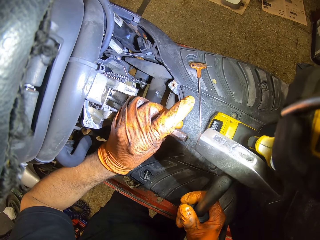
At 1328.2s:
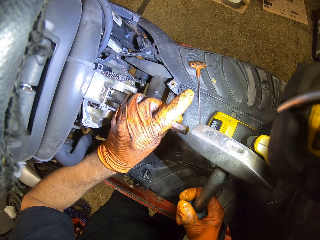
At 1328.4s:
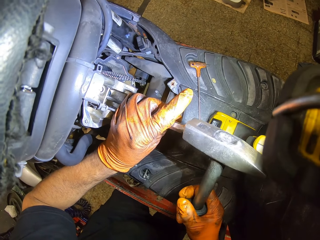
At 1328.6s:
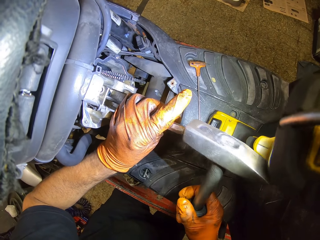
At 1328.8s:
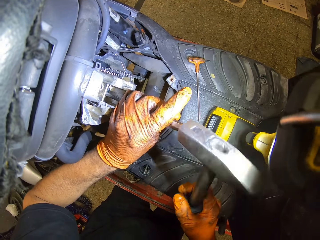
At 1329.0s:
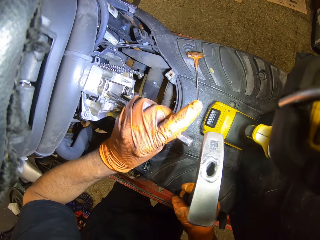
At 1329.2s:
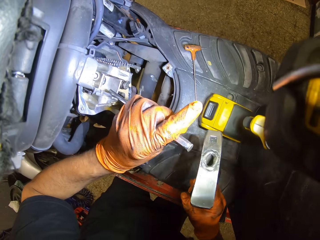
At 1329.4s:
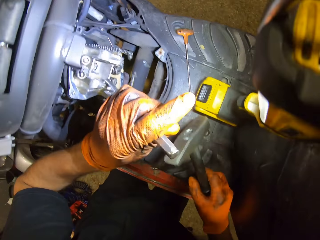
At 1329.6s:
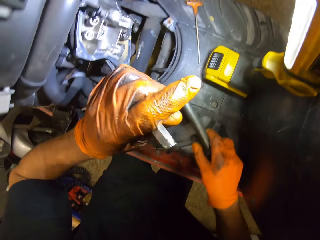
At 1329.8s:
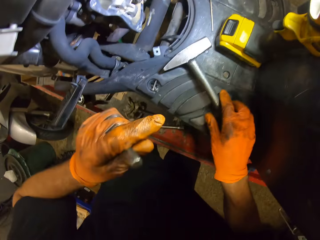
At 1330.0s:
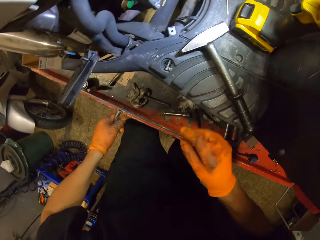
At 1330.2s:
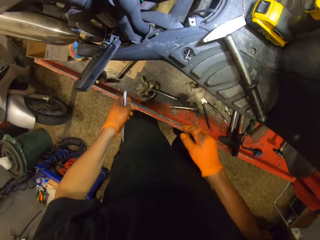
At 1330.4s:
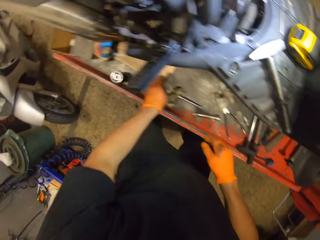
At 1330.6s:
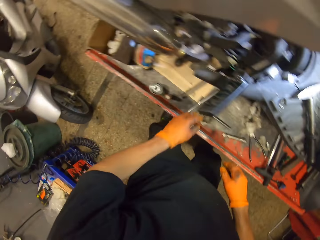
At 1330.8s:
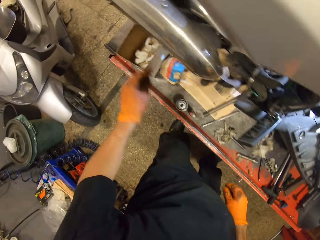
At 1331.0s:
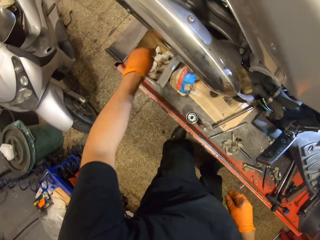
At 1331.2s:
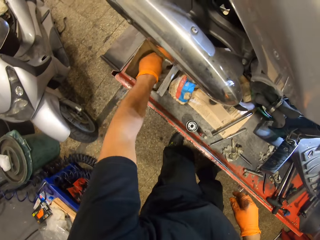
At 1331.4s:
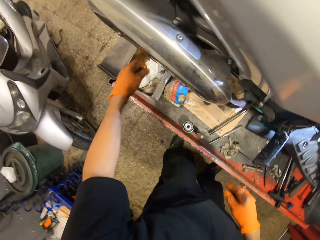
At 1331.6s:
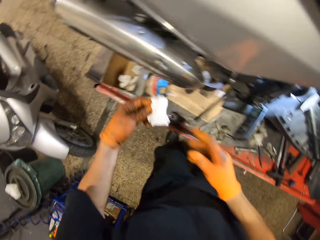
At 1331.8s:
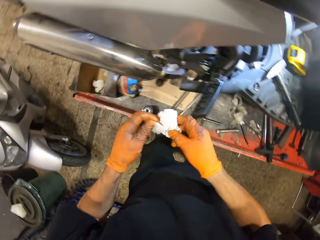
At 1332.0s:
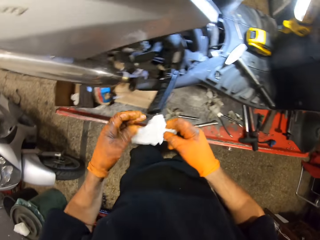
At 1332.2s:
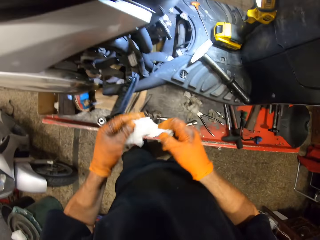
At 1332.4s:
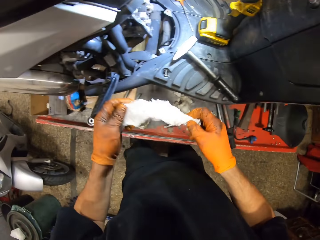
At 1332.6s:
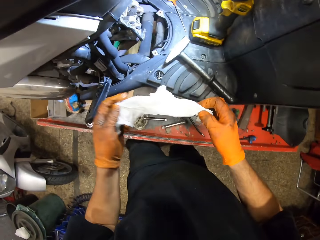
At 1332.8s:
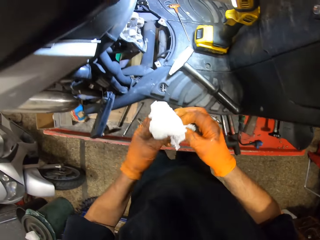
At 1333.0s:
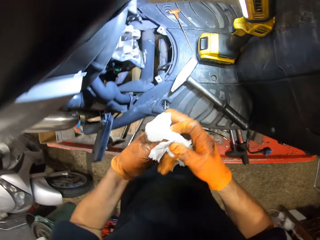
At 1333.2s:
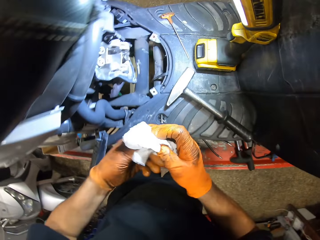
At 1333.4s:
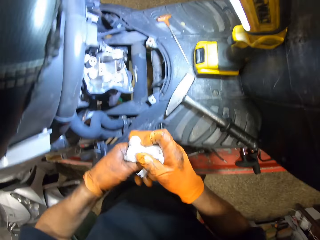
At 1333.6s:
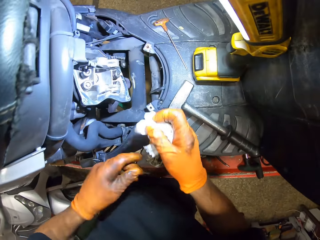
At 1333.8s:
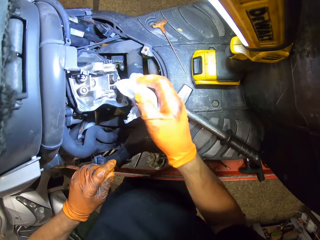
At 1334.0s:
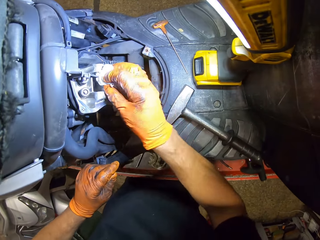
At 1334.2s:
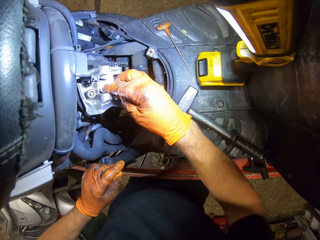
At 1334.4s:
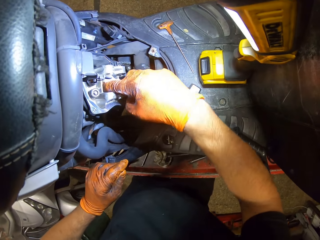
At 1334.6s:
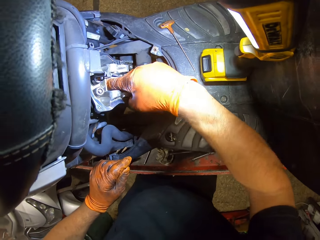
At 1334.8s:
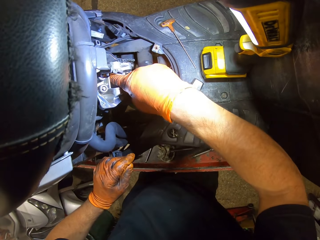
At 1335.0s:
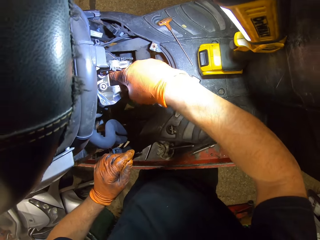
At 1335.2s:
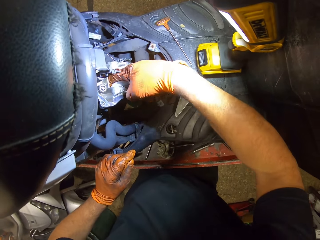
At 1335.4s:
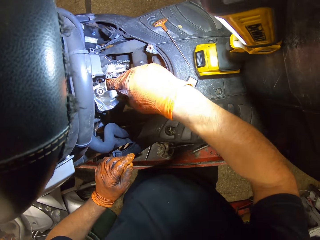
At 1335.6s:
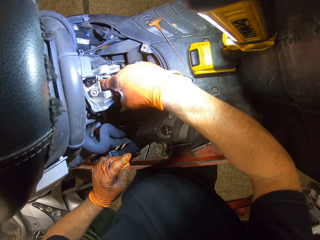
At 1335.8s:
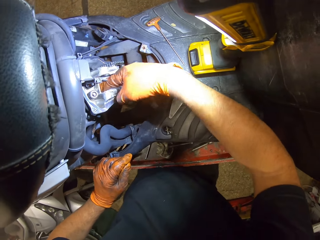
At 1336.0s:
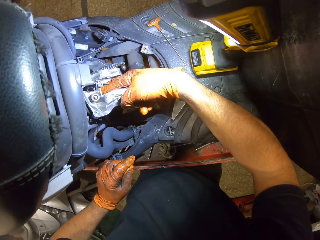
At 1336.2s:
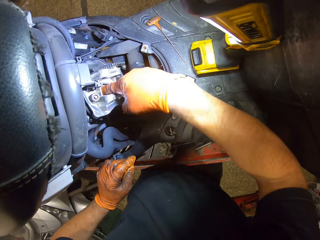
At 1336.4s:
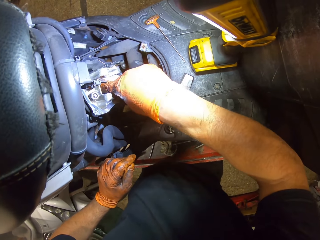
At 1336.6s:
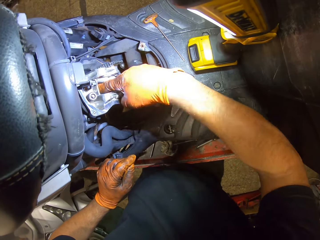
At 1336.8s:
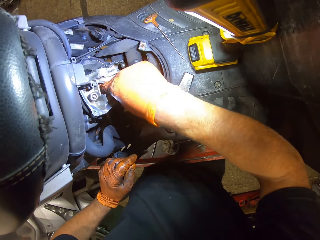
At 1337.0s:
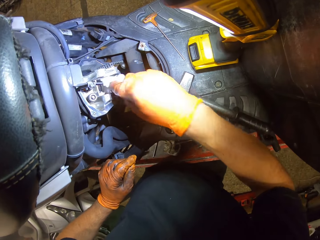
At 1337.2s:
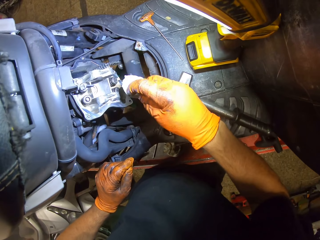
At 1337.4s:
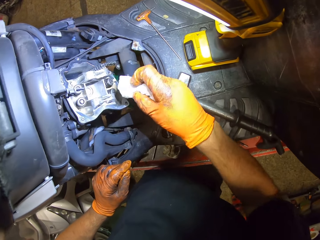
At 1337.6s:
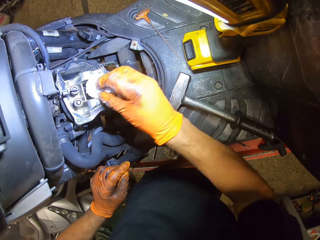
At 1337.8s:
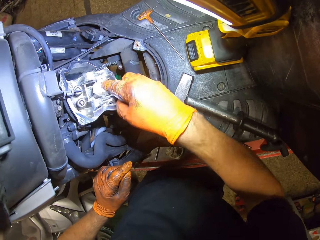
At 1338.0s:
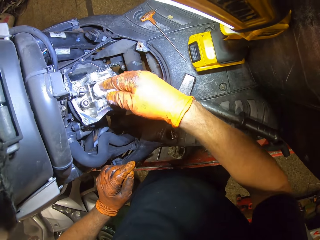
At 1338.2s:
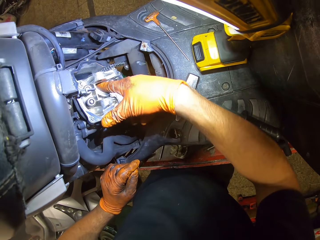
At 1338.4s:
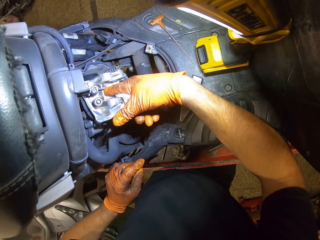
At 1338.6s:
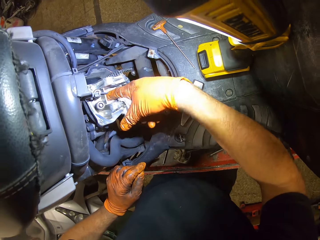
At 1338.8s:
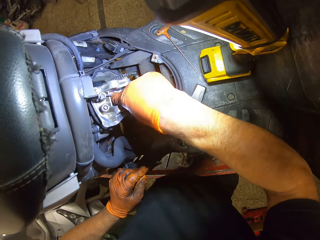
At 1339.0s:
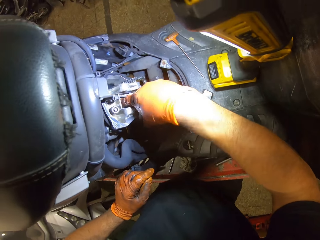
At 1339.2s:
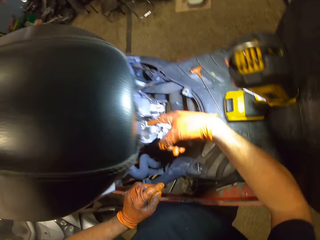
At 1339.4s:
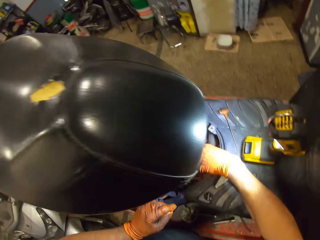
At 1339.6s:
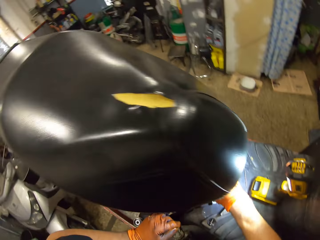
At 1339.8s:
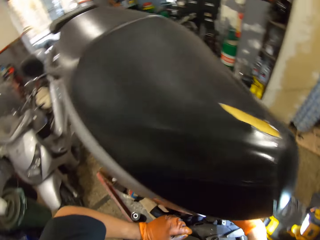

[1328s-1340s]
The camera wearer drops the hammer on the motorcycle with his gloved right hand. He drops the punch on the work table with his gloved left hand. He picks up a tissue paper on the work table with his gloved left hand. He holds the tissue in both gloved hands. He holds the tissue in his gloved right hand. He places his gloved left hand on the motorcycle. He cleans the engine block with the tissue paper in his gloved right hand.

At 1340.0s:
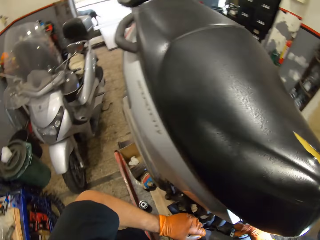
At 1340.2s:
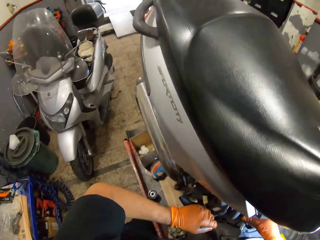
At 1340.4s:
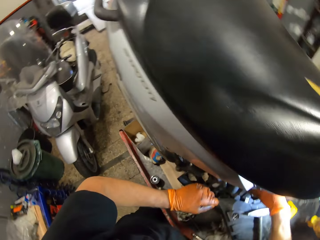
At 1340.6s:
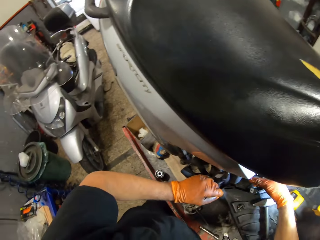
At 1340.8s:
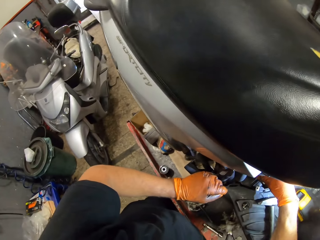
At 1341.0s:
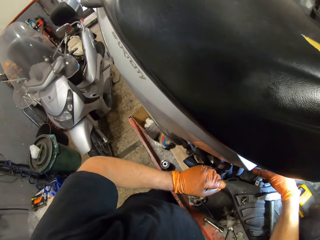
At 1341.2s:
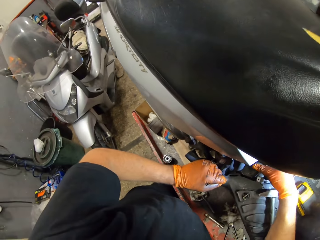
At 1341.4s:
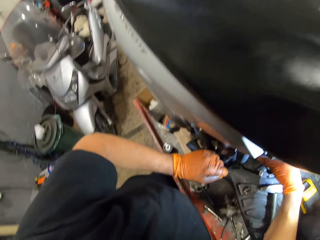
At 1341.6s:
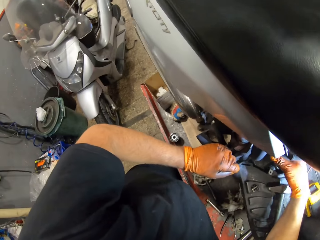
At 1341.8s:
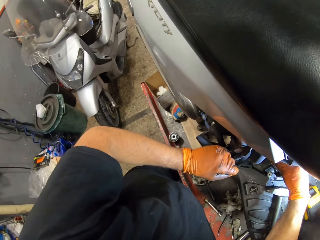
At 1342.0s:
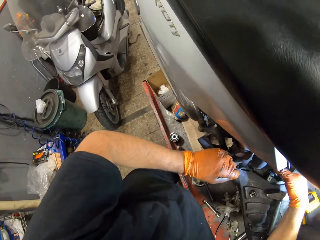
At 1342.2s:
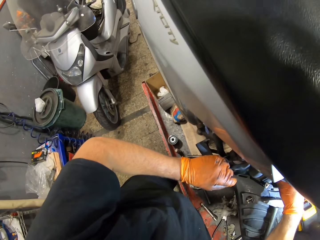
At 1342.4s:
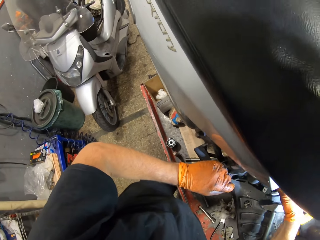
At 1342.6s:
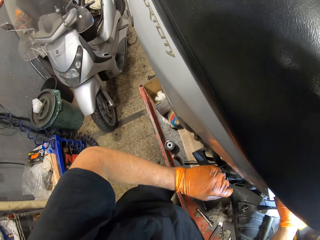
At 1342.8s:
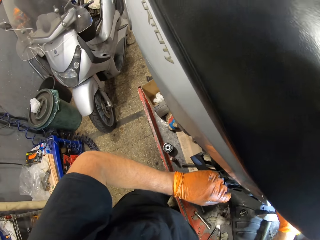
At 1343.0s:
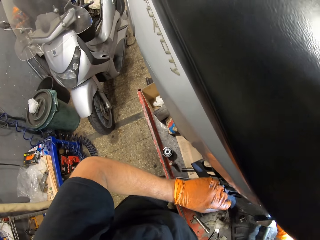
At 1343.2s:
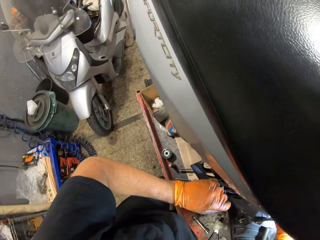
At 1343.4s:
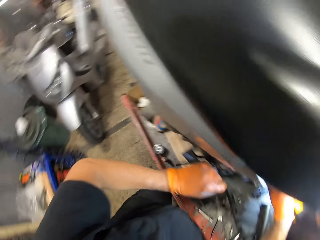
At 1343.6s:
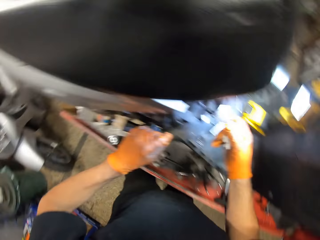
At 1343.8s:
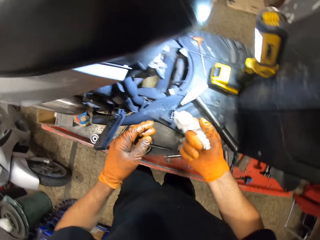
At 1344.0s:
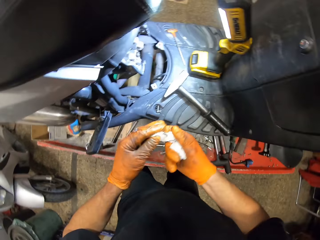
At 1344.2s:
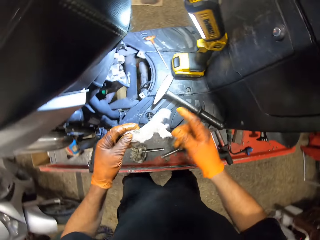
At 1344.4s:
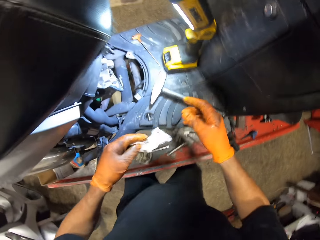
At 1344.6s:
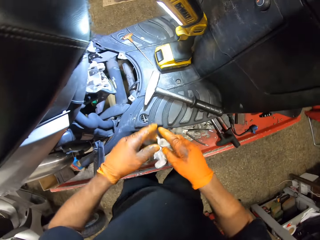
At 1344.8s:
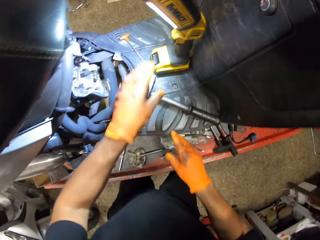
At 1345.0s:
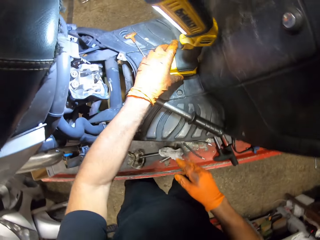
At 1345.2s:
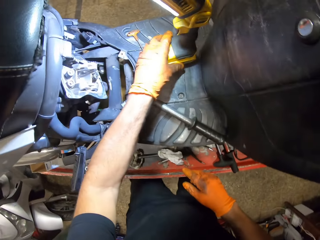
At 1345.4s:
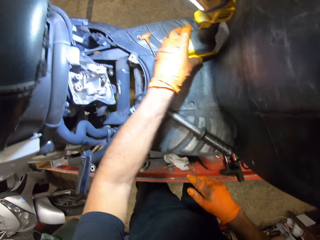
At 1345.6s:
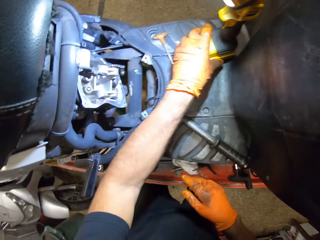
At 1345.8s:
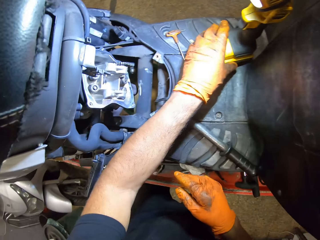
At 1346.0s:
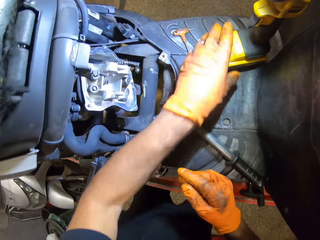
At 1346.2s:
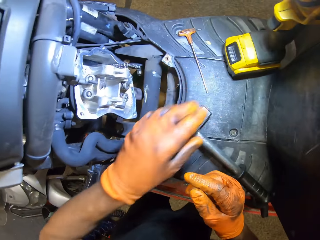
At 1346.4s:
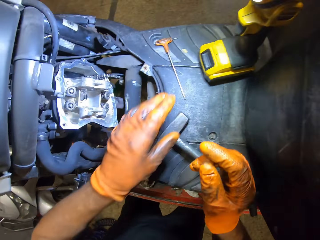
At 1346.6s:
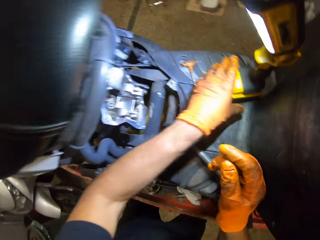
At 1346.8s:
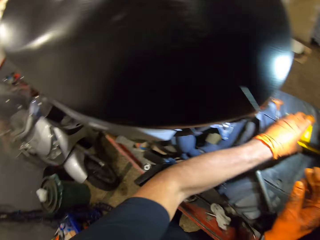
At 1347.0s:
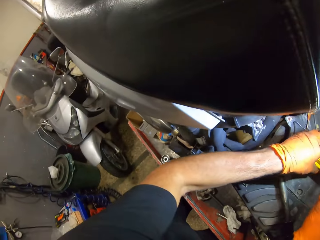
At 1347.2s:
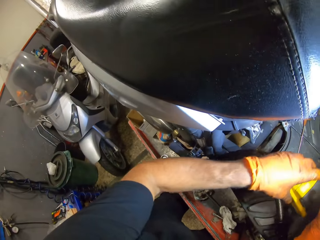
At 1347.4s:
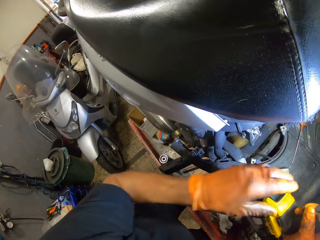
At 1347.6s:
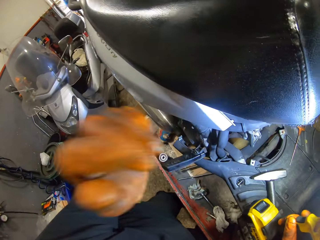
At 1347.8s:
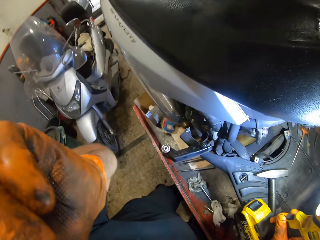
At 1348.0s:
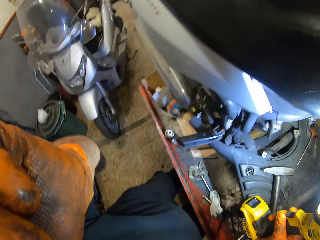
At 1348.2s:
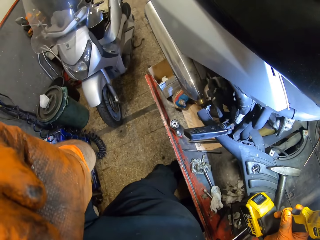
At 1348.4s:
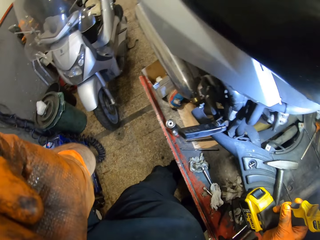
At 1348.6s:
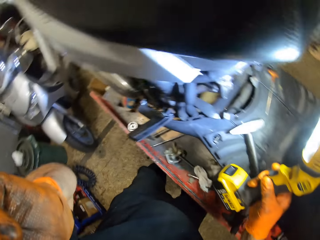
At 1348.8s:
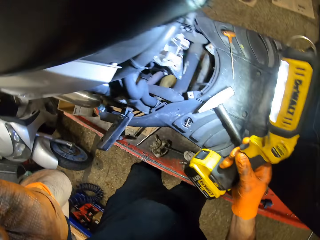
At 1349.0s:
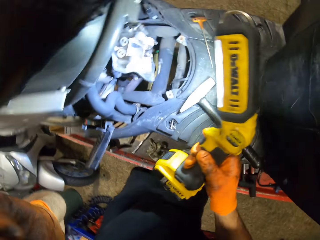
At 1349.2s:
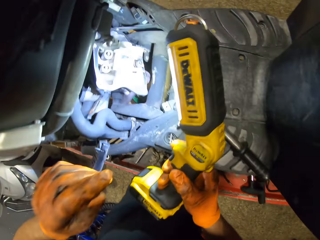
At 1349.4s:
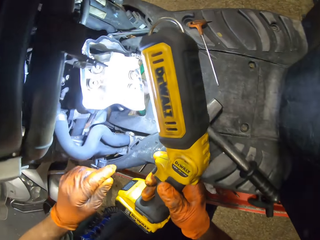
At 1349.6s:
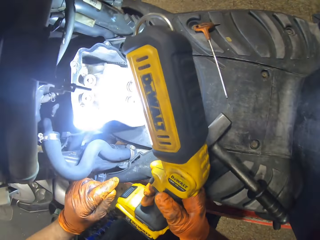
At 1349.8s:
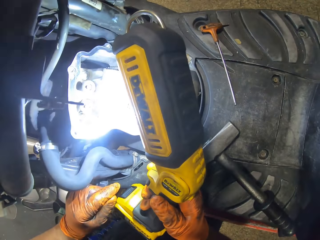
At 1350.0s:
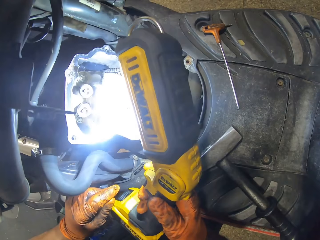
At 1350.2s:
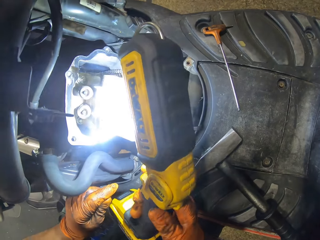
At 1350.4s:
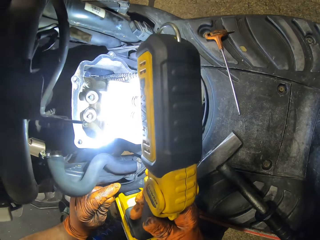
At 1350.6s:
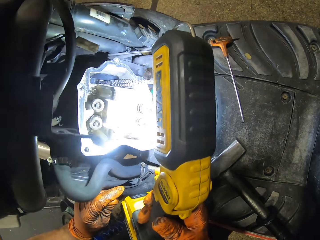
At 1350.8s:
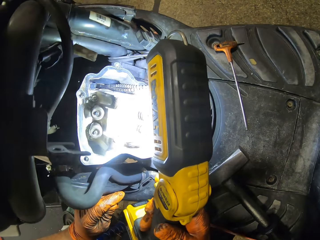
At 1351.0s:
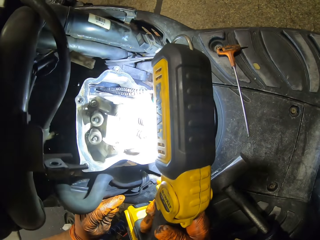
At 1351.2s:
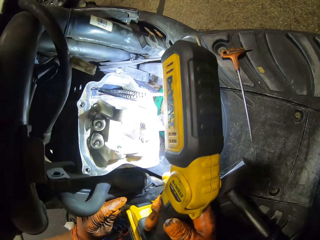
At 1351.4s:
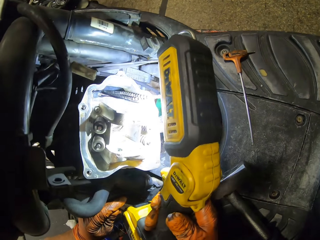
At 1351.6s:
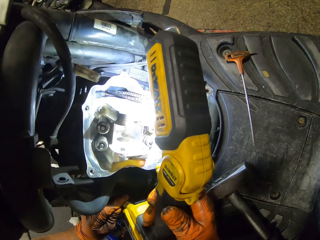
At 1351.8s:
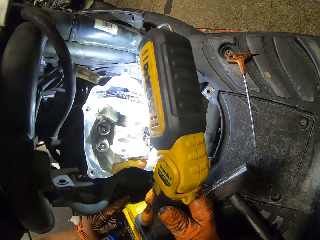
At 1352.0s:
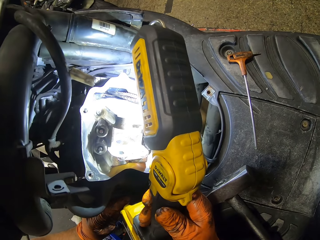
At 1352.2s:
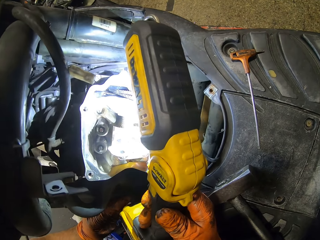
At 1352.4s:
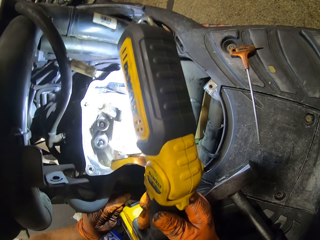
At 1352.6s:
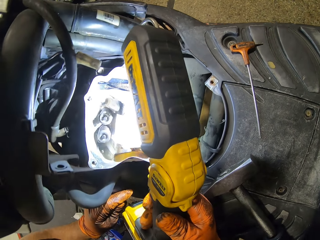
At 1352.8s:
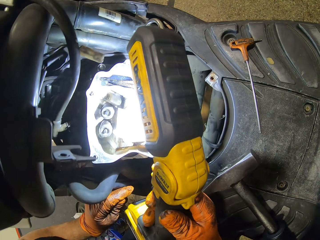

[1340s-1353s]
The camera wearer holds the tissue in both gloved hands. He holds the tissue in his gloved left hand. He transfers the tissue from his gloved left hand to his gloved right hand. He drops the tissue with his gloved right hand on the work table. He adjusts the lamp on the motorcycle with his gloved left hand. He carries the lamp with both gloved hands. He holds the lamp with his gloved right hand. He touches his face with his gloved left hand. He adjusts the glasses. He places his gloved left hand on the motorcycle edge. He stares at the engine.
